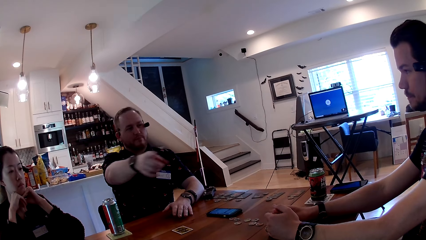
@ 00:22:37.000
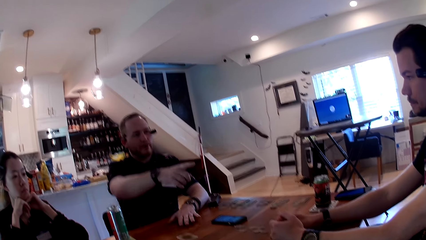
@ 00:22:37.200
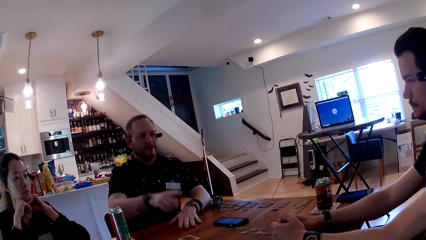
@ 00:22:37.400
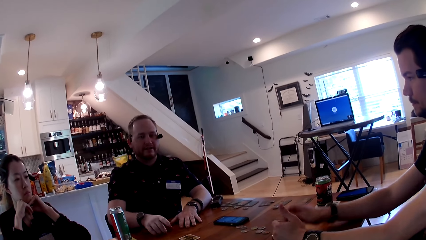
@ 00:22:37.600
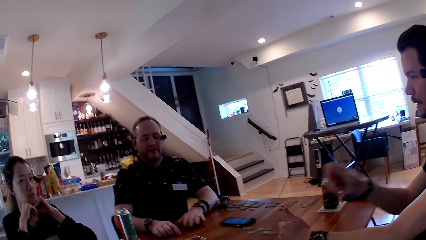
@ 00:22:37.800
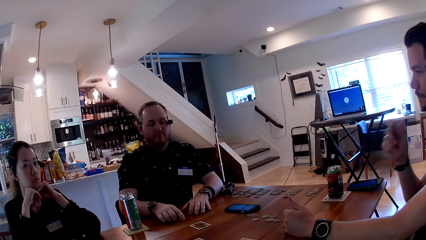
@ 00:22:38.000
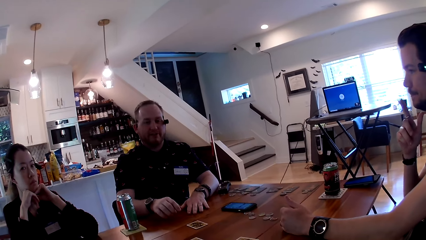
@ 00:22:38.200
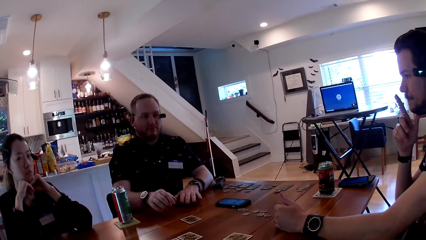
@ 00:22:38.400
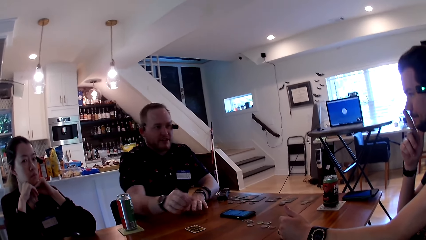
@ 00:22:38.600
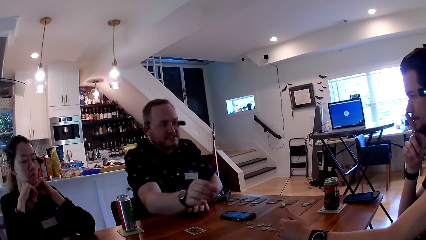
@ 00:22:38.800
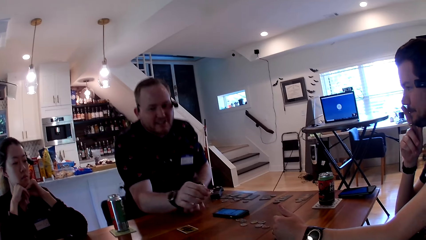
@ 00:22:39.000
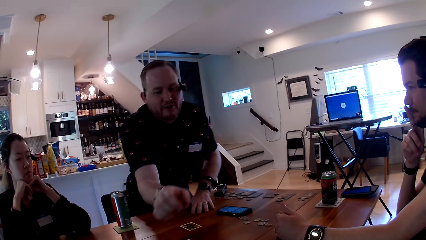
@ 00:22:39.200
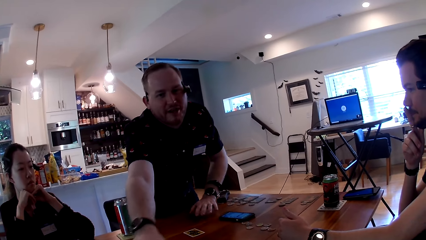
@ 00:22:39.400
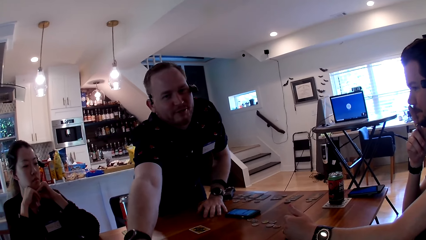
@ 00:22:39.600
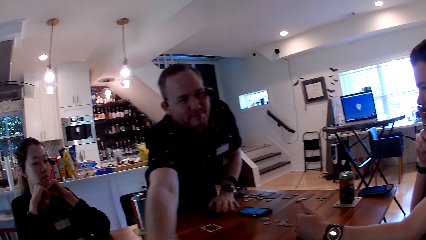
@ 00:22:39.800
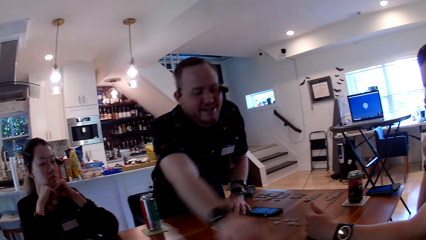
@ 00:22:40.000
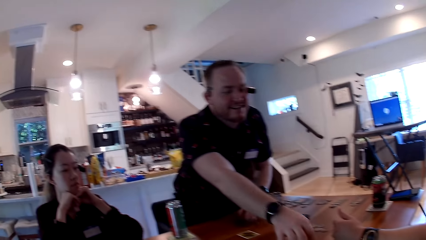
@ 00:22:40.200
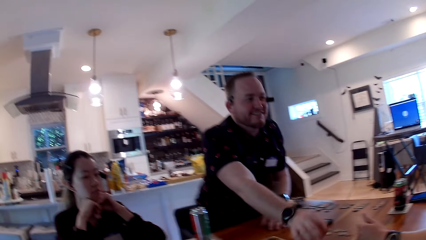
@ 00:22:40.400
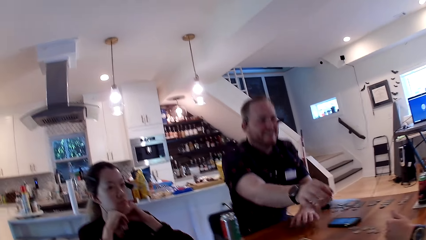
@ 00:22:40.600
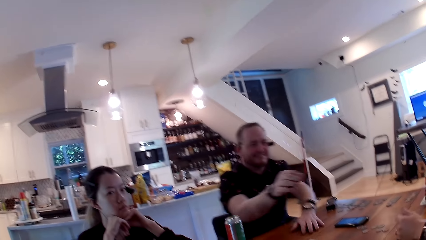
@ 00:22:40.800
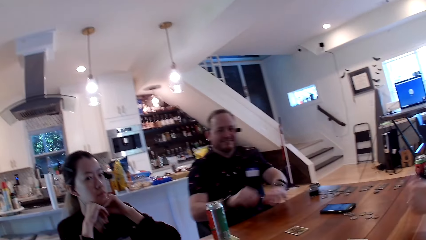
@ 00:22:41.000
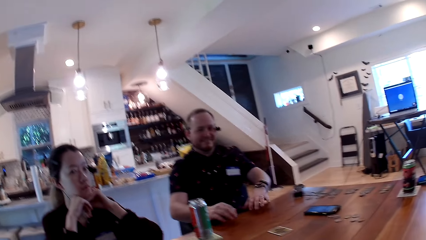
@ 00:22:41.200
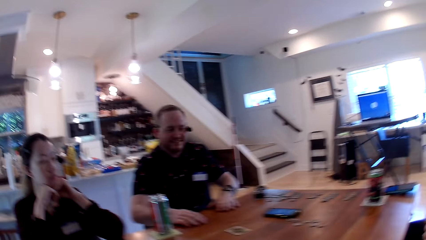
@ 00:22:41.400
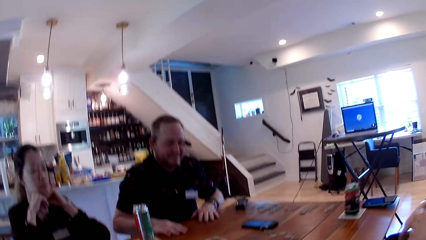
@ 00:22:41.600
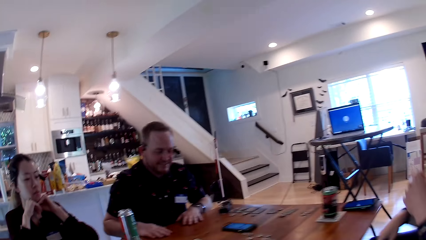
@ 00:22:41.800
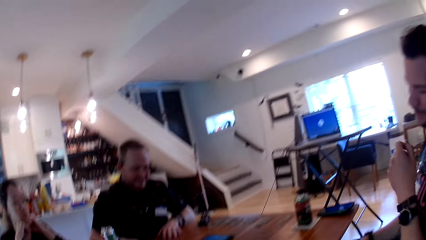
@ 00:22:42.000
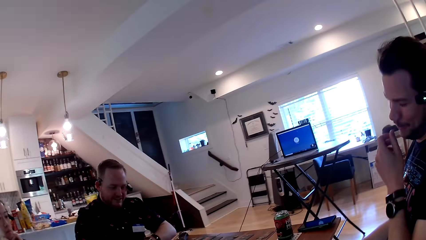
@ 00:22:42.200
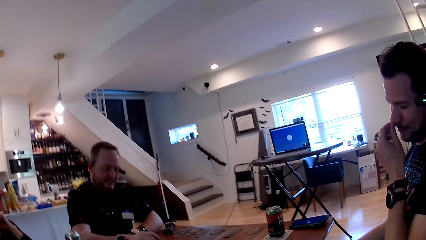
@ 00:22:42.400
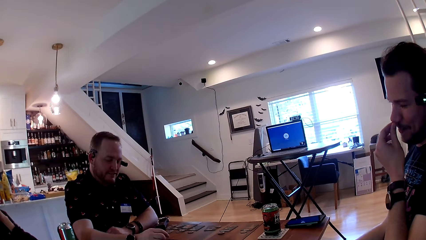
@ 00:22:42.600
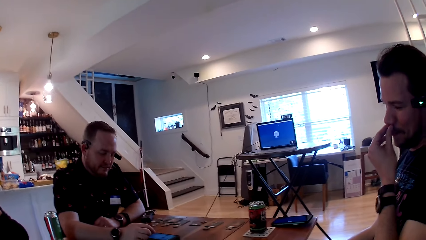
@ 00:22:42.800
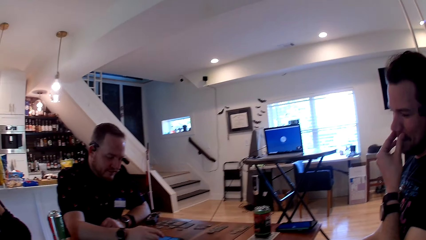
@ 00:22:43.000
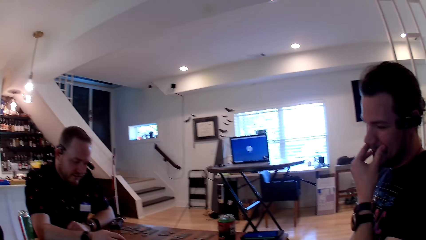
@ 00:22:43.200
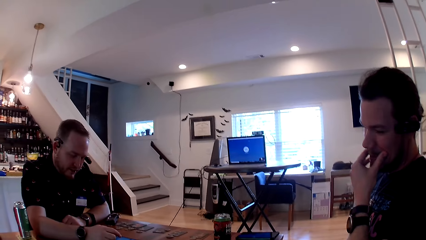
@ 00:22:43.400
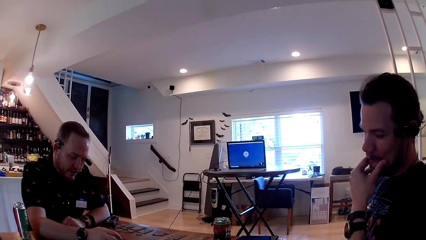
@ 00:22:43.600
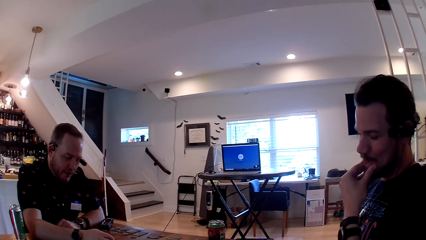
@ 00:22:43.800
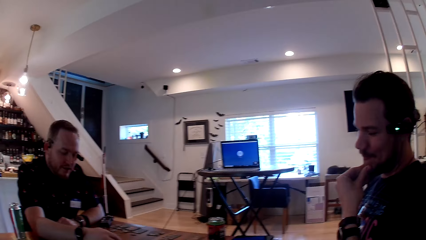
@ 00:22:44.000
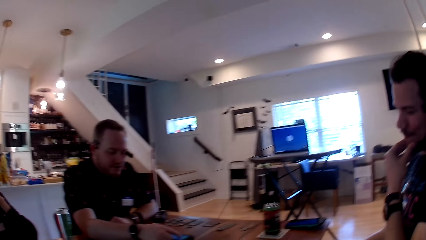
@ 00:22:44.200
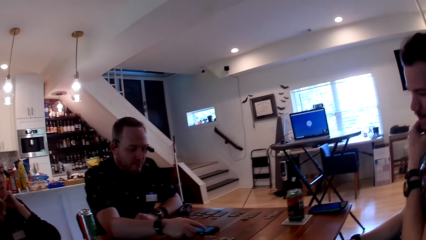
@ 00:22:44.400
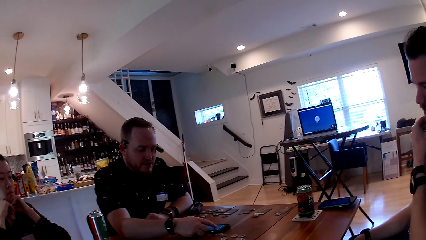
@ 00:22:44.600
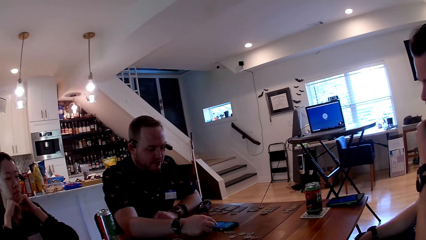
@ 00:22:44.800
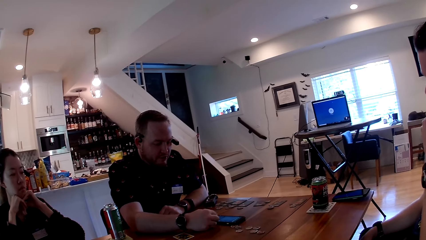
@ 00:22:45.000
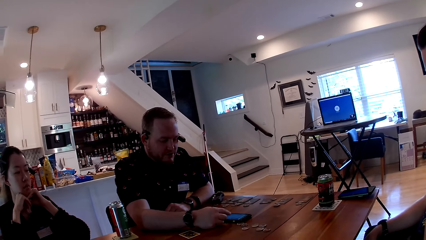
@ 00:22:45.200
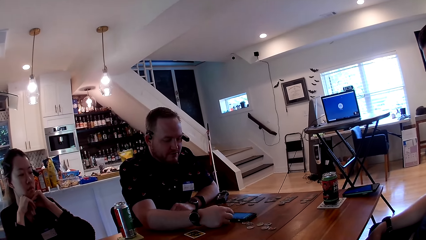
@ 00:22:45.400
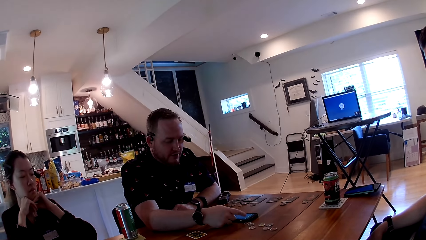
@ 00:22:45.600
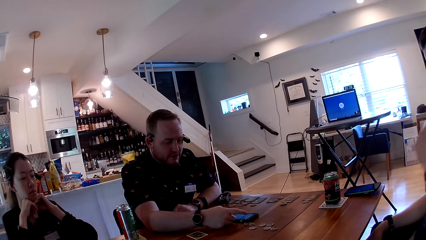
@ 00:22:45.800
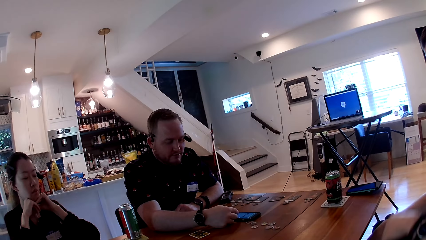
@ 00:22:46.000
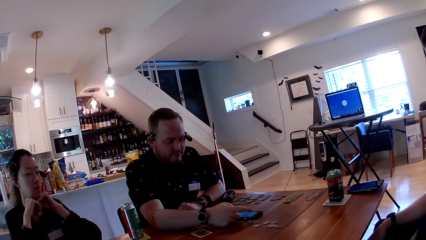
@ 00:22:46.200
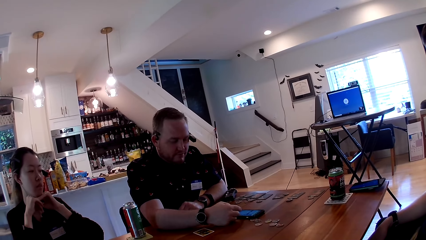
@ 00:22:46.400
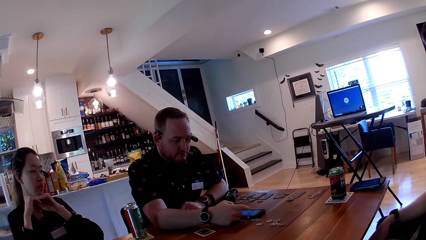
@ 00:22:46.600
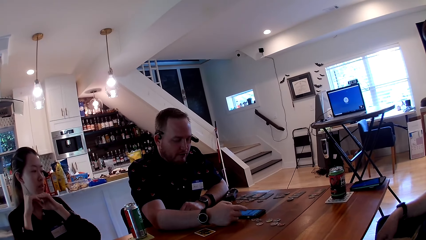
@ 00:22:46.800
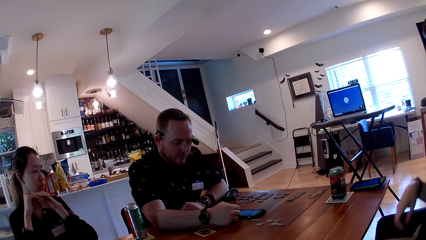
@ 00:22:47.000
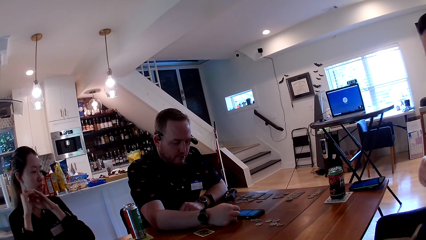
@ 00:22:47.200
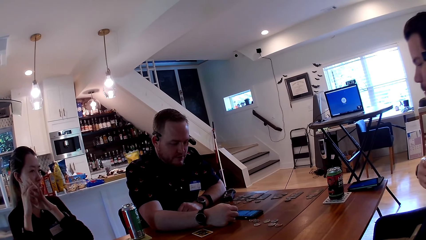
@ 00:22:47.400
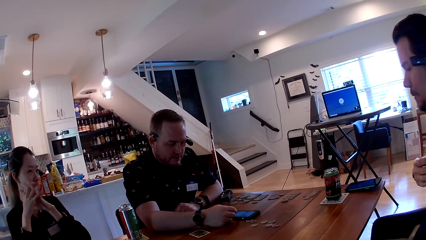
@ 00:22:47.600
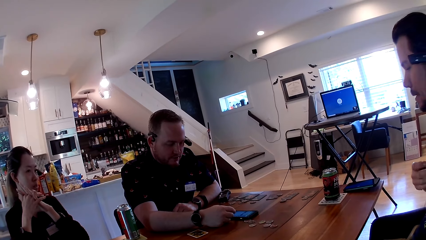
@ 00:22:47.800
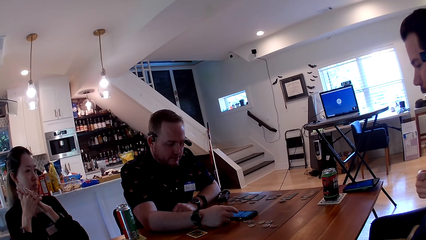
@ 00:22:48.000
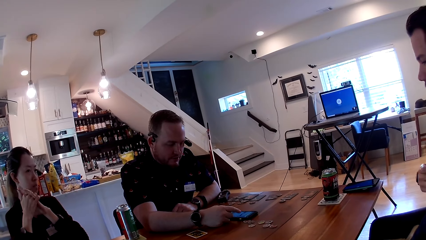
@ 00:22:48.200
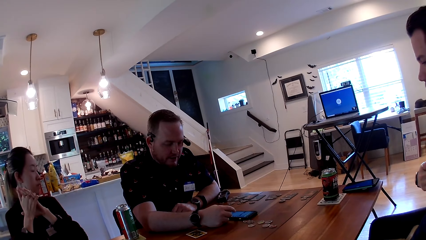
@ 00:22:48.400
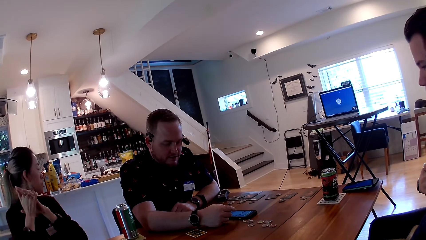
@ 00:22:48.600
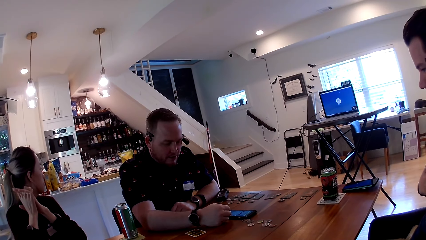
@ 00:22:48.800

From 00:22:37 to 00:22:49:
A man points at the camera wearer with his right index finger. He points at another man with his right index finger. The camera wearer converses with the first man. The other man moves his right index finger towards his nose. The first man stands. He stretches his right hand towards the camera wearer. He sits on a chair. The camera wearer converses with the first man. The other man smiles. The first man presses the phone on the table with his right index finger.

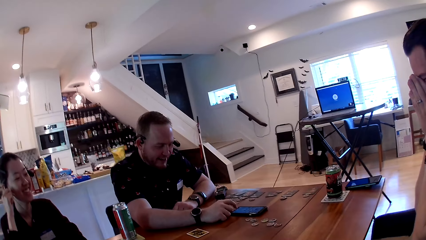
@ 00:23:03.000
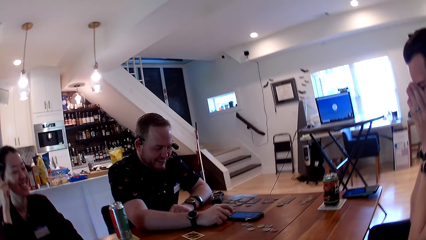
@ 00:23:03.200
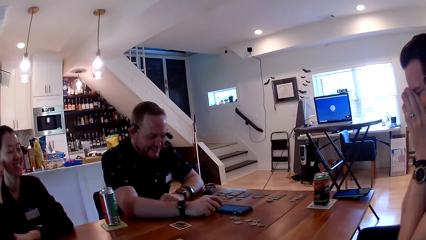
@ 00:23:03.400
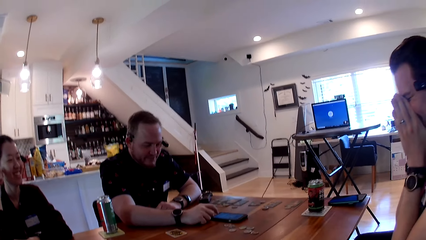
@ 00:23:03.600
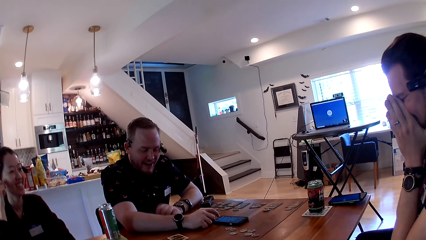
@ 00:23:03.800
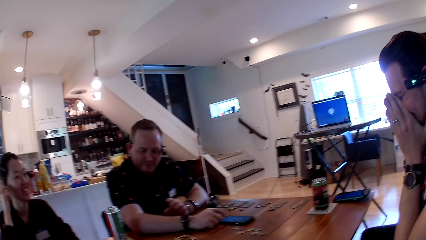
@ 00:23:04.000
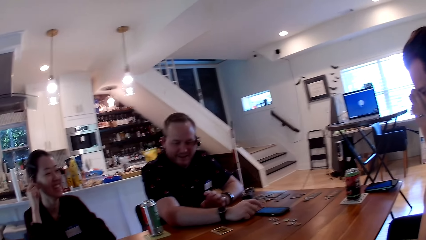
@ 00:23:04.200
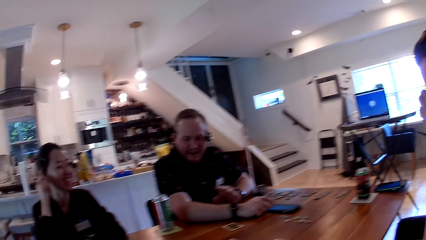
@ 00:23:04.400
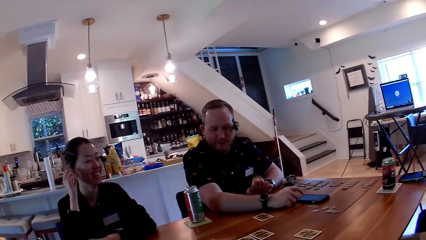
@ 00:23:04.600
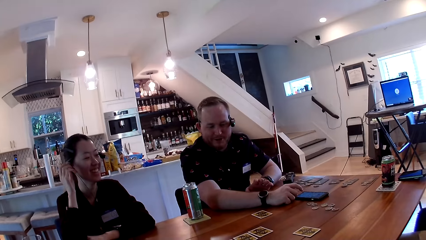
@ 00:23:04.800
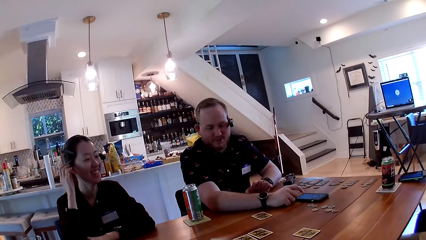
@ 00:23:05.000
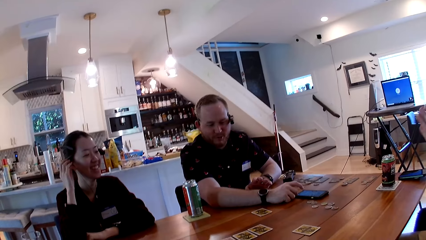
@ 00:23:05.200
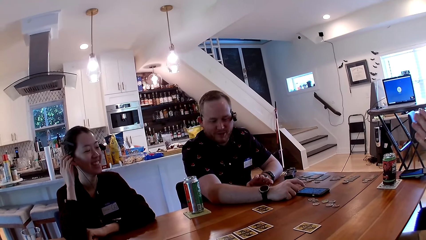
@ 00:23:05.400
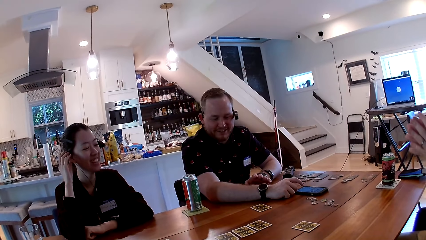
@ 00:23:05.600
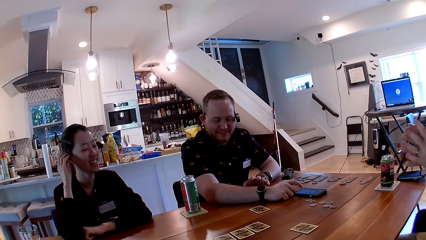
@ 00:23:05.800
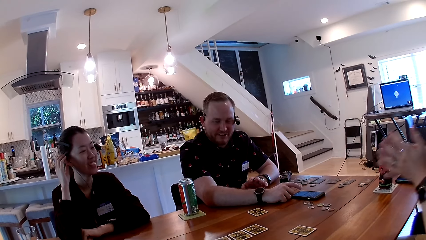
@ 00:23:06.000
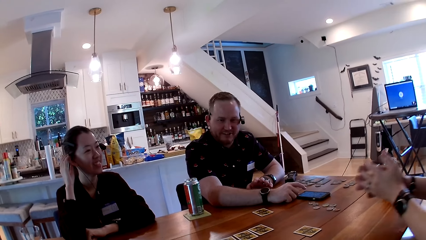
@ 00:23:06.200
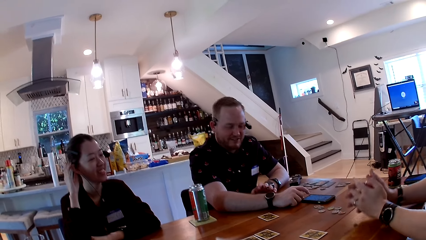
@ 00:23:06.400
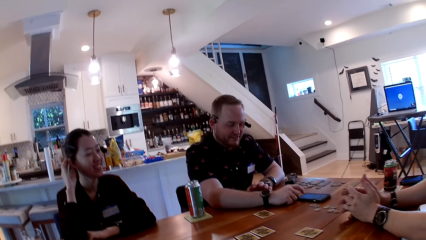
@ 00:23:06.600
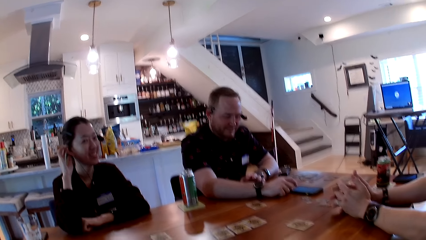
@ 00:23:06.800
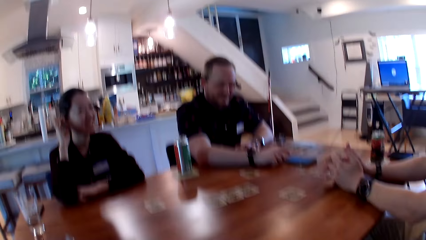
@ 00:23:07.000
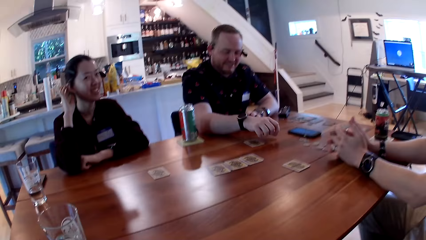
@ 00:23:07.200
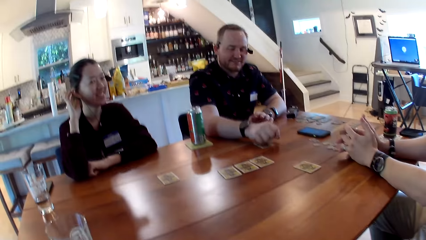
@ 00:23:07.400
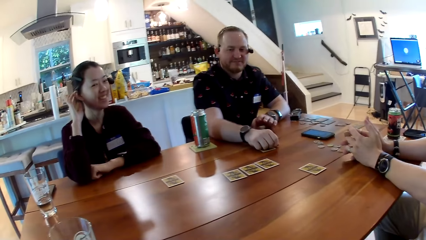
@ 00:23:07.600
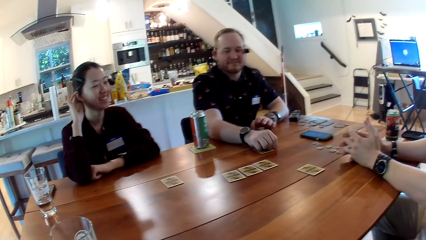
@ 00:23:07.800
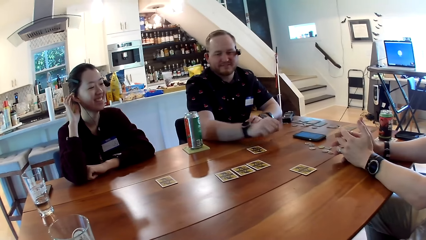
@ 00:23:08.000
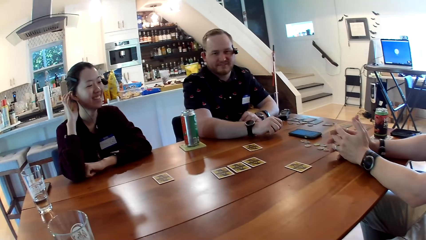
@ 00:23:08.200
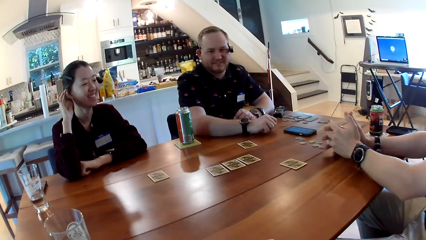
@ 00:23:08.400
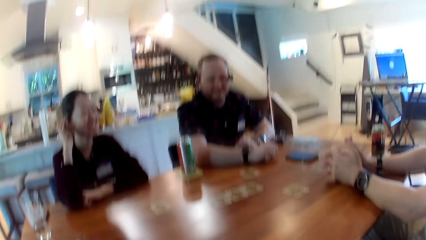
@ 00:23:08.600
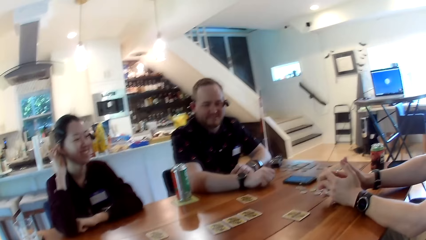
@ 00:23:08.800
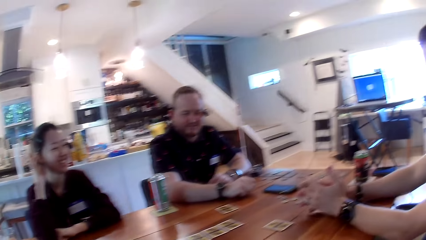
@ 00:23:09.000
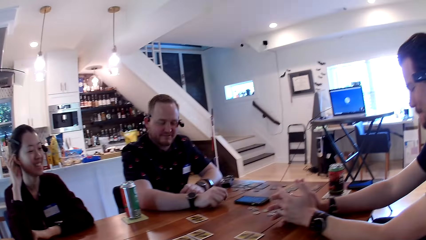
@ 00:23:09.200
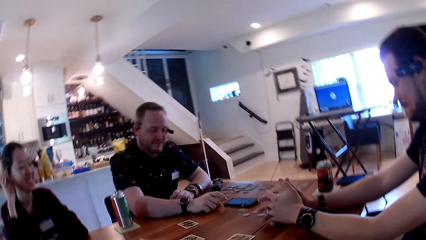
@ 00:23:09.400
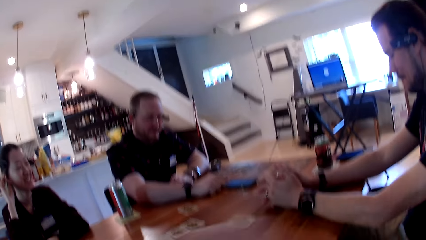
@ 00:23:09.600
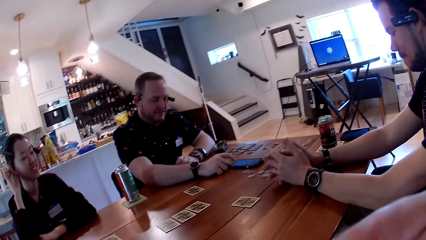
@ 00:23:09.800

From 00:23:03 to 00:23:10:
A woman touches her ear with her right hand. A man shifts a card on the table with his right hand.
